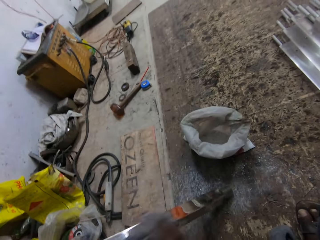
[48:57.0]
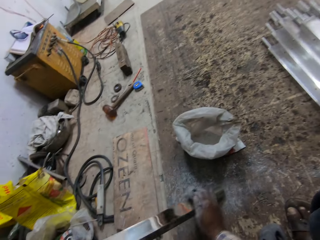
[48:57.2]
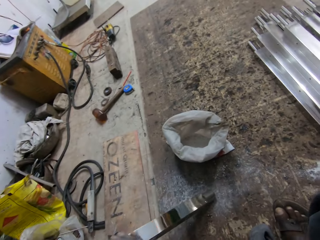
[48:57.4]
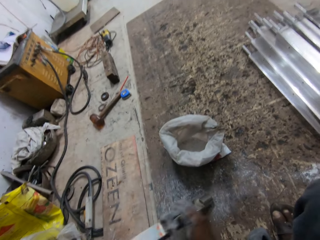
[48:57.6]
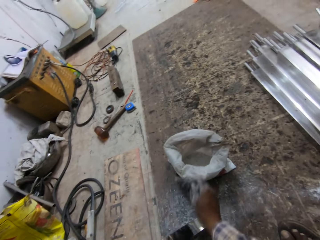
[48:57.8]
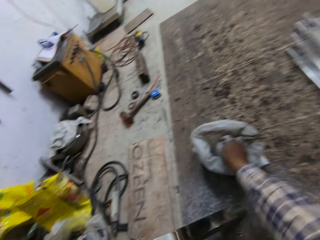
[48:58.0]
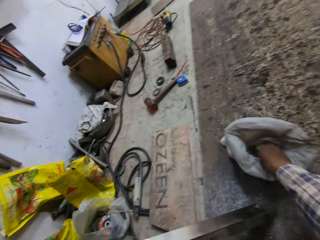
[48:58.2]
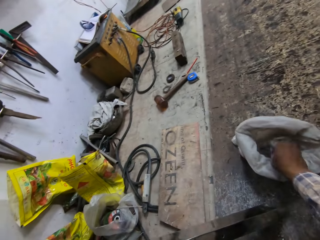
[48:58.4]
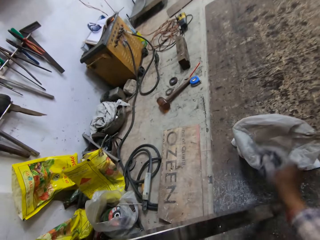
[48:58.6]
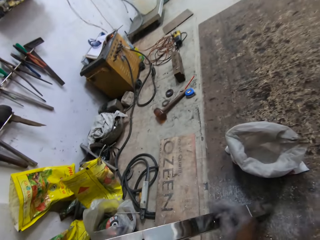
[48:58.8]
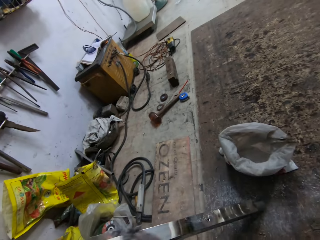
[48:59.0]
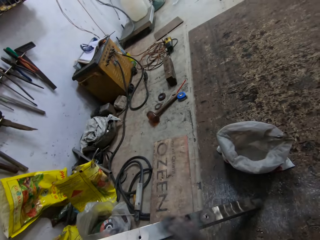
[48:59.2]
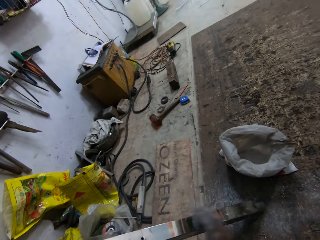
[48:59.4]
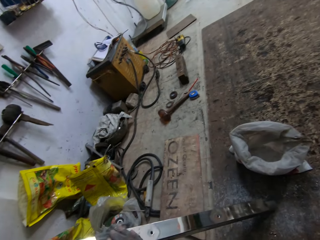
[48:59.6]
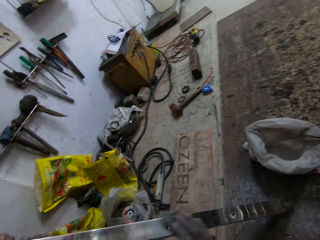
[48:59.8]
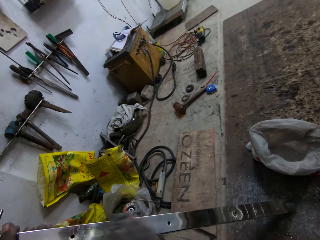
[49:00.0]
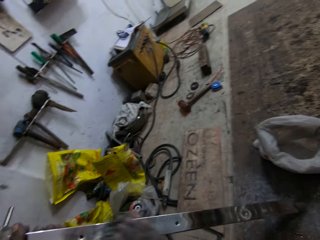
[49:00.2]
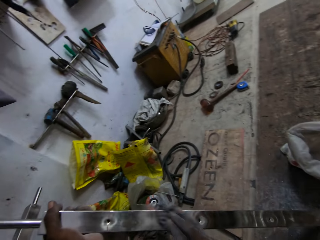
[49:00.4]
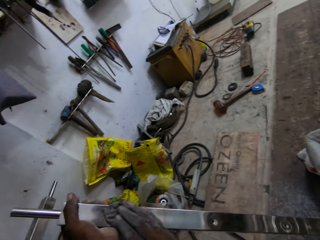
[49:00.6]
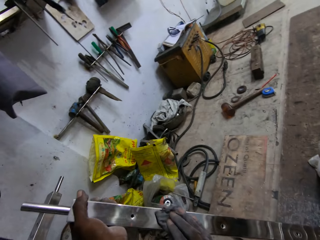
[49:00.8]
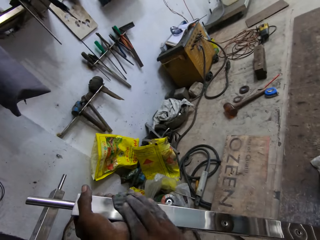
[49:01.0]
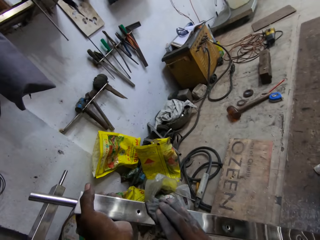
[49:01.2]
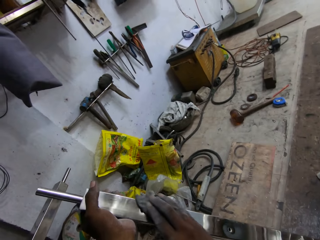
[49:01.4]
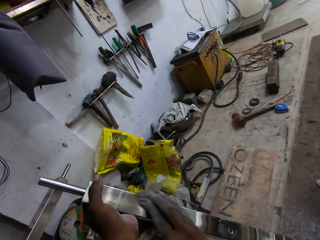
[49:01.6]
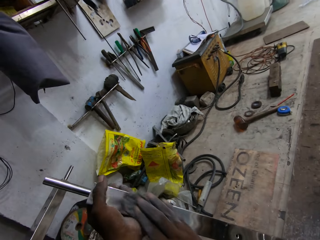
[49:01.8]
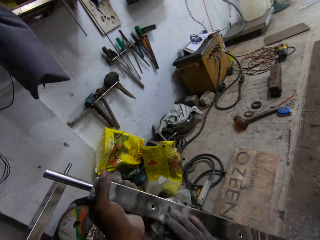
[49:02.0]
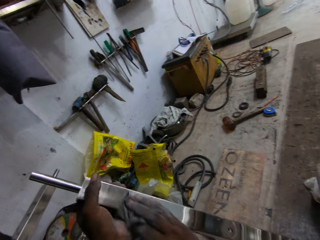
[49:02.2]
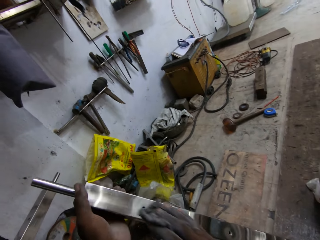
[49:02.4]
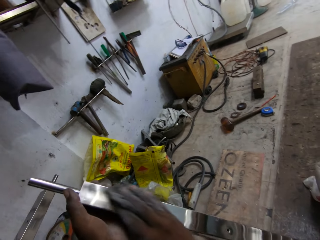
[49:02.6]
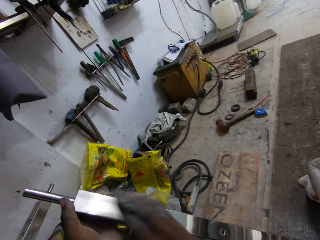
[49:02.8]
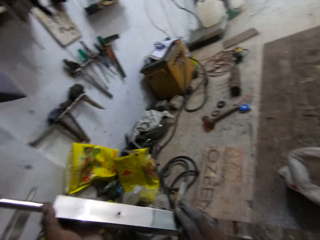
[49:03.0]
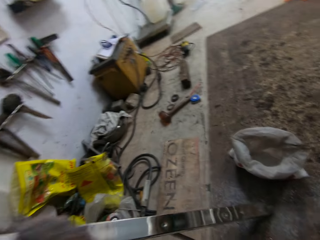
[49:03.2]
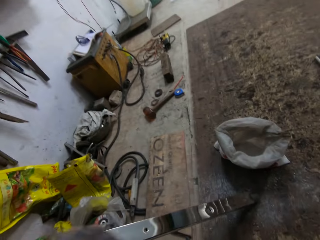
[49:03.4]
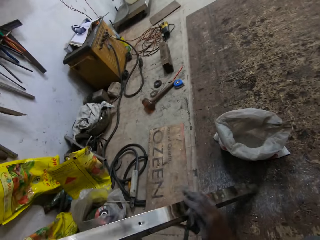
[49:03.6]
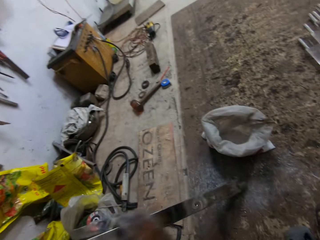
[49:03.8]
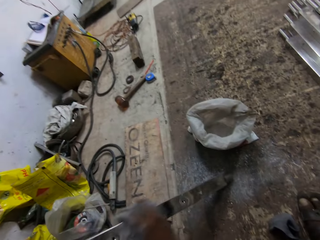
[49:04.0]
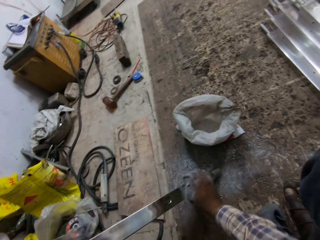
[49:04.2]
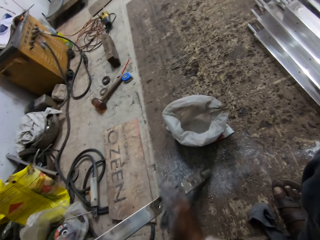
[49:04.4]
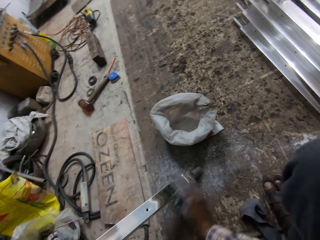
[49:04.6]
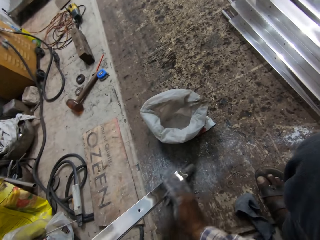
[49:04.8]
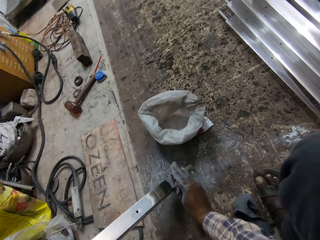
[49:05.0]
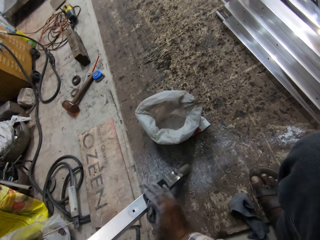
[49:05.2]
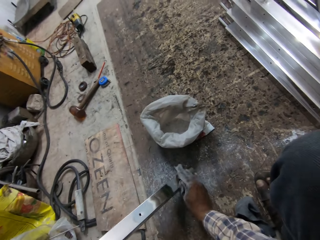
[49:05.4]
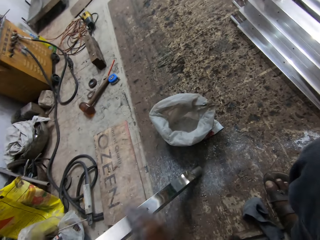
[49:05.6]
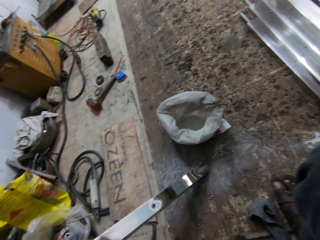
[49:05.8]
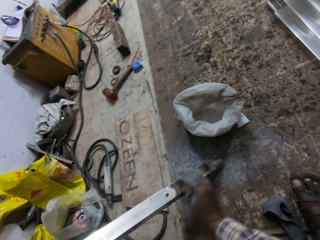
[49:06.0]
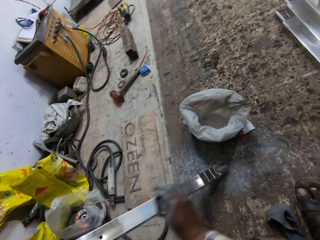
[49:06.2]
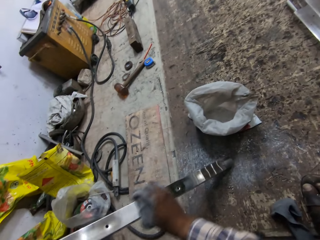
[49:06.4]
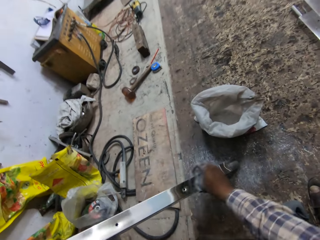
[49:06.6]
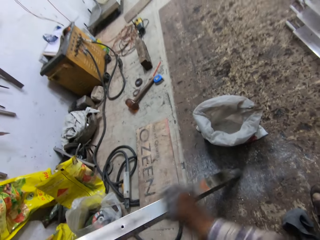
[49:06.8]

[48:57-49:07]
The camera wearer dips the napkin into the aluminum polish powder in the sack on the floor with his right hand. He polishes the railing with the napkin in his right hand.

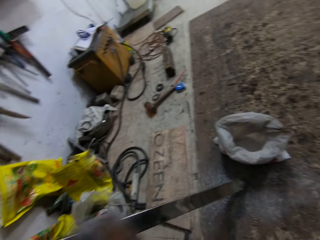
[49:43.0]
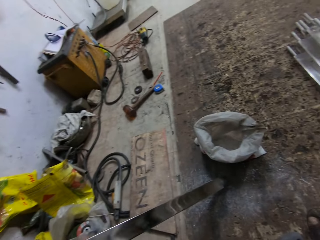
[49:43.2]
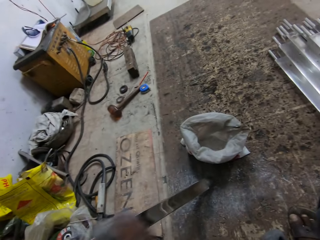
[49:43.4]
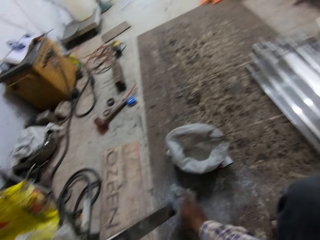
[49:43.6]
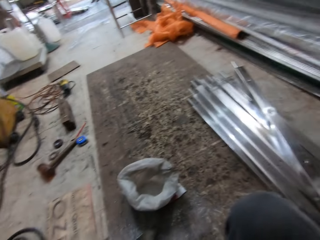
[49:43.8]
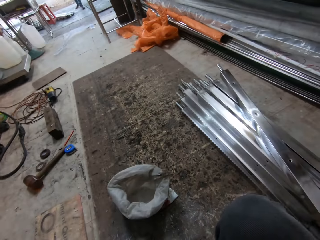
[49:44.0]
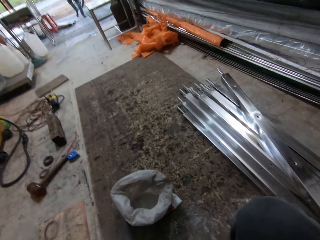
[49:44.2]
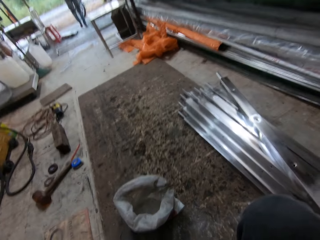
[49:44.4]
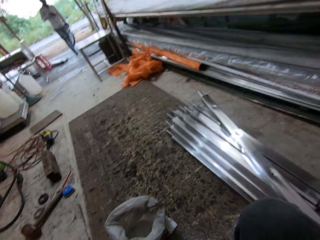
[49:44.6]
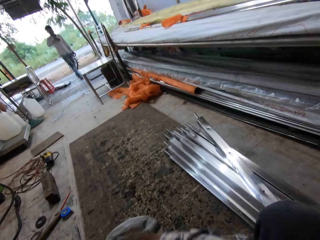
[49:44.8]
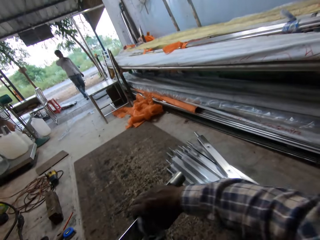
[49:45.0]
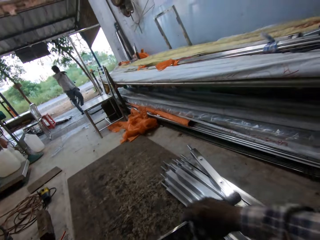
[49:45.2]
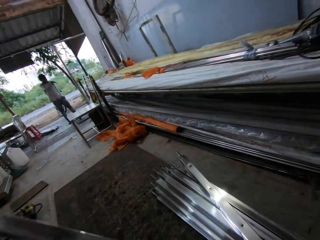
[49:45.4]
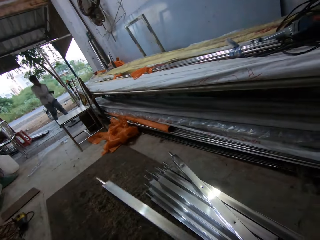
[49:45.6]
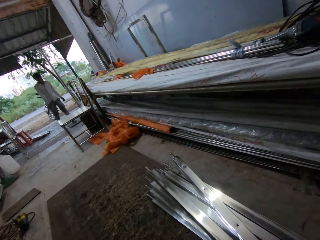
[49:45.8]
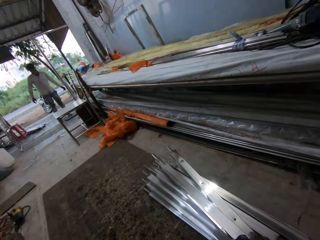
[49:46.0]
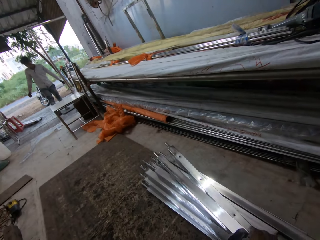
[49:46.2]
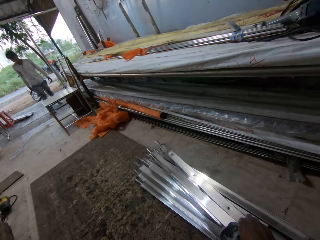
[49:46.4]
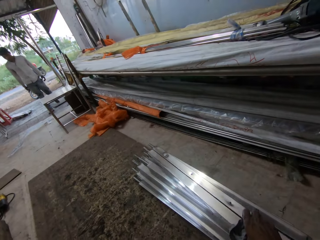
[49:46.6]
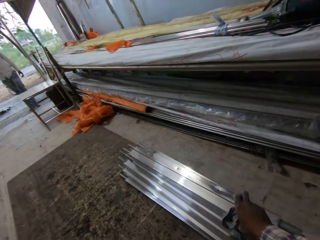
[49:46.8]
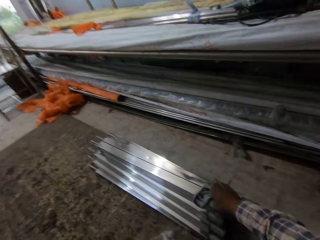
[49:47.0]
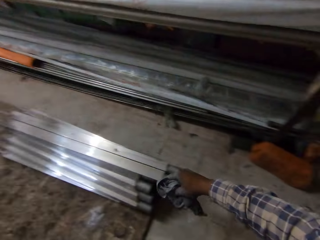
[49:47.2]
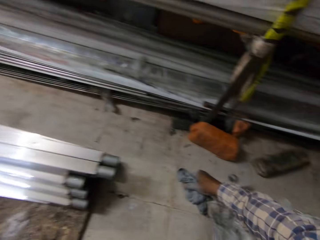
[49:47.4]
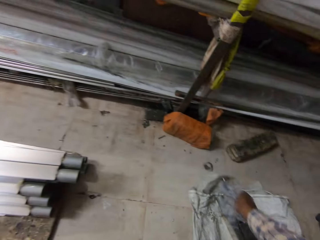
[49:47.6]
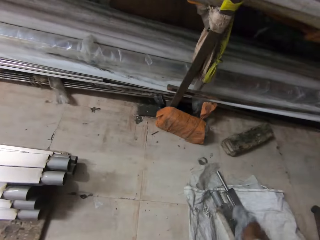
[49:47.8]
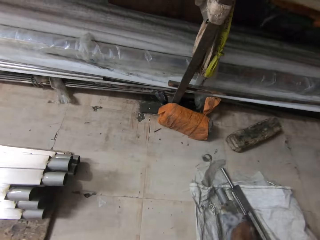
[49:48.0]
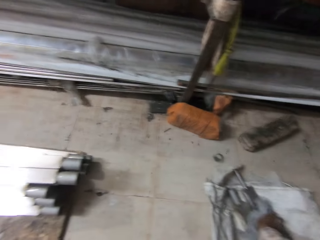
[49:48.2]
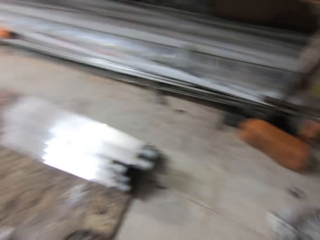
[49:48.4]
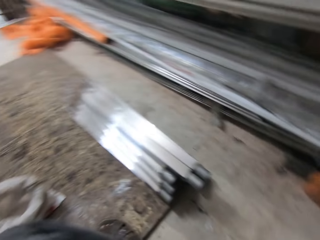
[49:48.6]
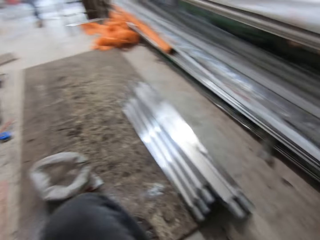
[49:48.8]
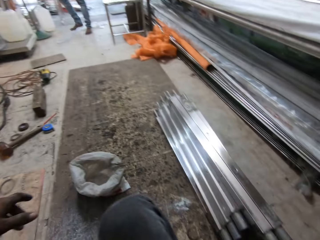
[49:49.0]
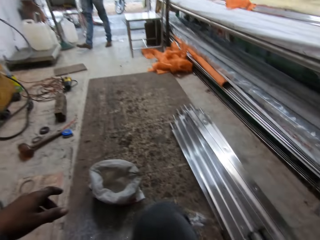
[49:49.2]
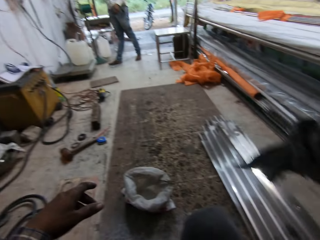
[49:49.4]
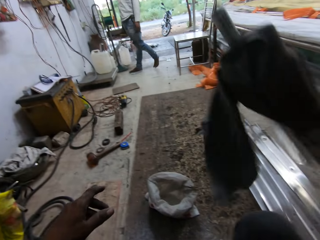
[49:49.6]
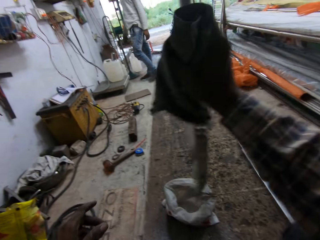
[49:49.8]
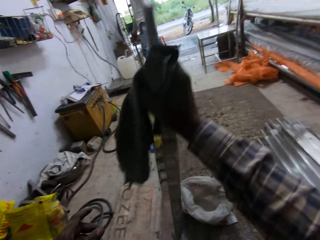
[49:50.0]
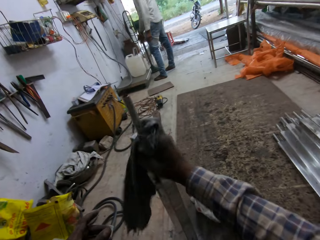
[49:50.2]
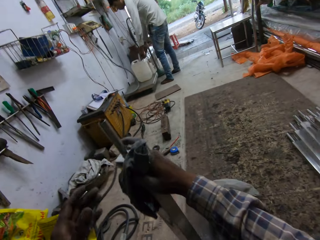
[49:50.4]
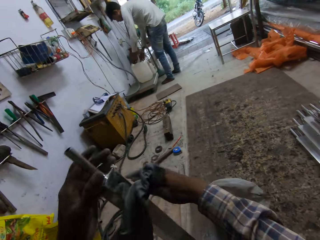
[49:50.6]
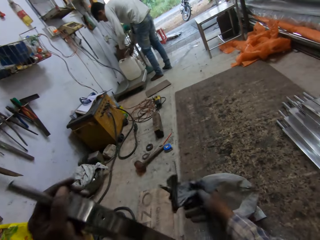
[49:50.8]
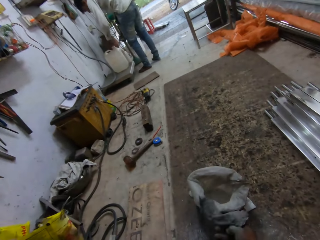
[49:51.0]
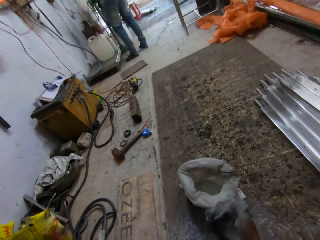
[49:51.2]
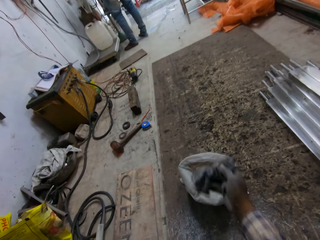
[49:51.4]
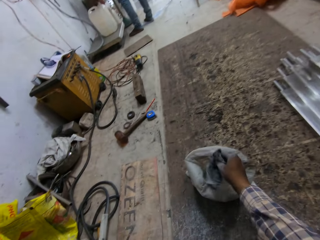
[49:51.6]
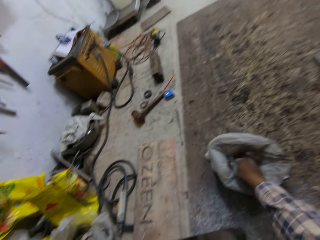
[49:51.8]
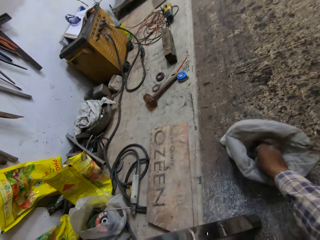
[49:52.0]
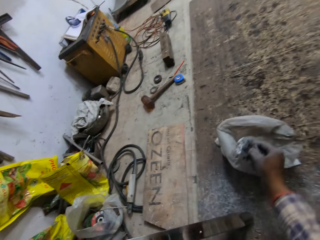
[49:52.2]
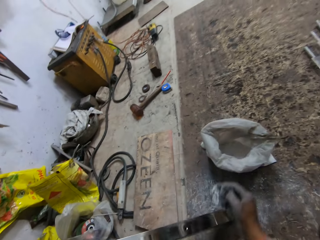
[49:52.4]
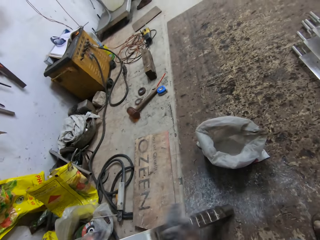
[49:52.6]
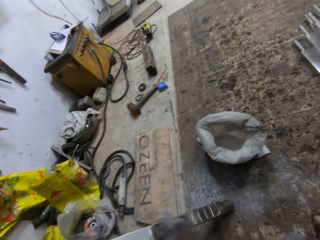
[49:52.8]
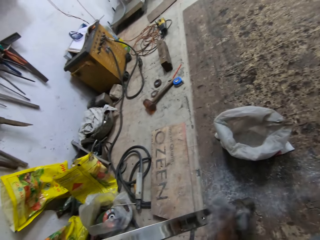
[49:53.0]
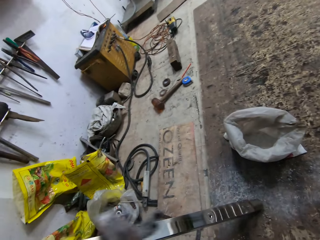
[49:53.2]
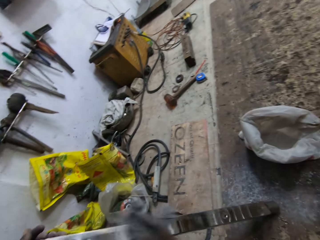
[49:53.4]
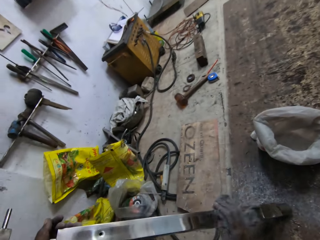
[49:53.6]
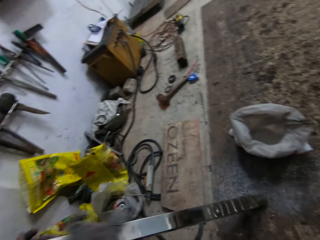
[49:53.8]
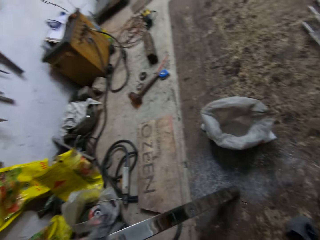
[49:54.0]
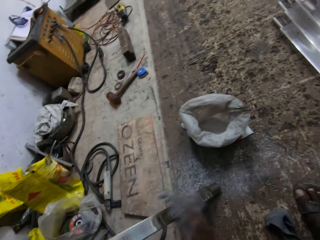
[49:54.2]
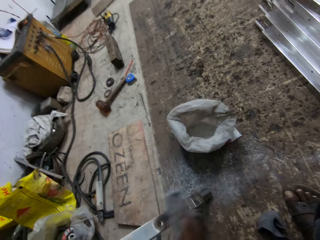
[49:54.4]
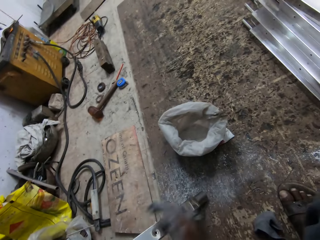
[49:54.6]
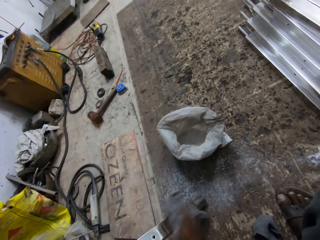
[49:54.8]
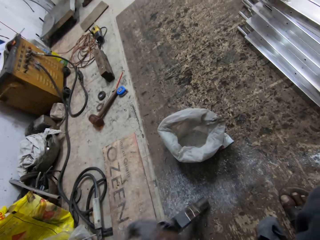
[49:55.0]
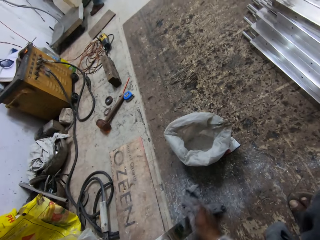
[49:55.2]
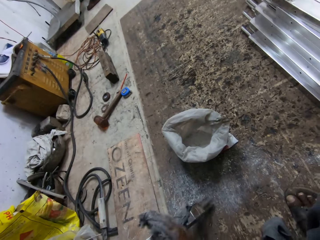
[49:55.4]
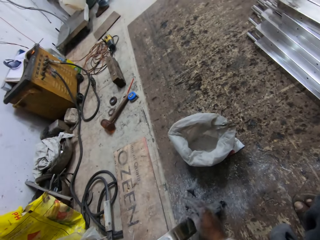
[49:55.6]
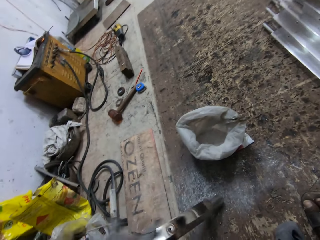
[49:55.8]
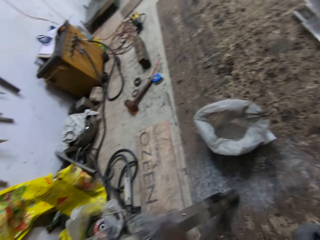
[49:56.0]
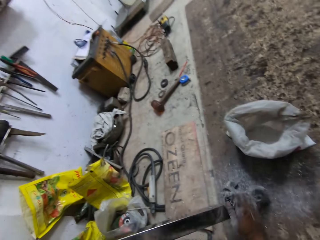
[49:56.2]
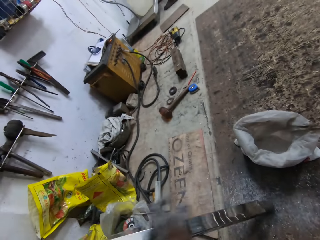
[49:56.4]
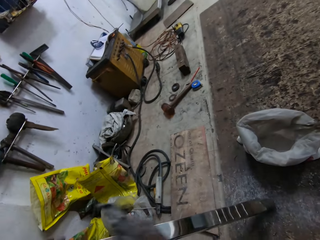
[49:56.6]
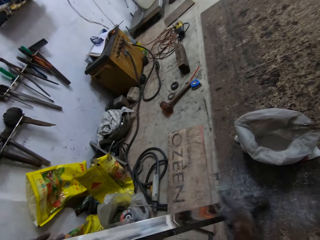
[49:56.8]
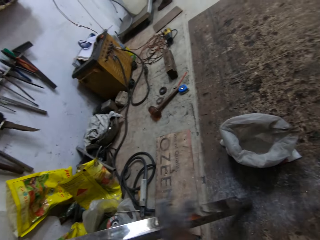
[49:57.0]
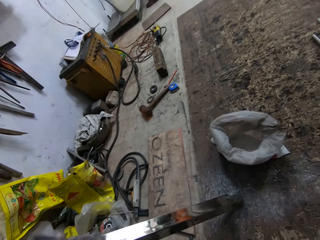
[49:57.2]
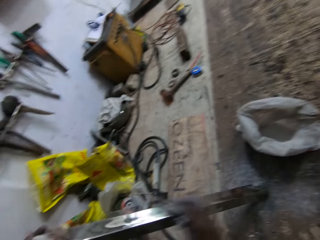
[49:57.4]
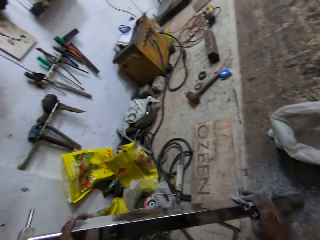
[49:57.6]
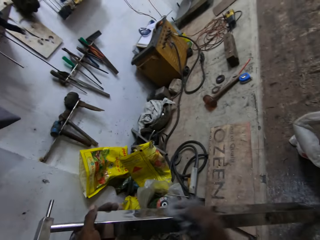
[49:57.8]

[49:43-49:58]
The camera wearer raises the railing with his right hand. He drops the iron rod on some iron rods with his right hand. He picks up an iron rod on the floor with his right hand. He looks around a garage. He passes the iron rod from his right hand to his left hand. He dips the cloth into a silver dust bag on the floor. He rubs the iron rod with the cloth in his right hand.
